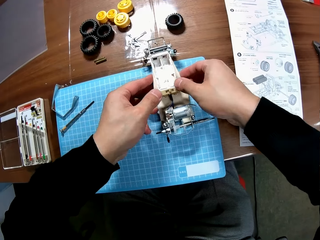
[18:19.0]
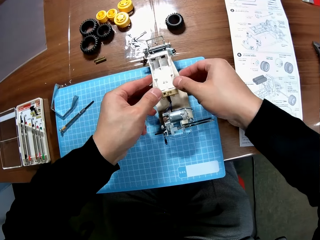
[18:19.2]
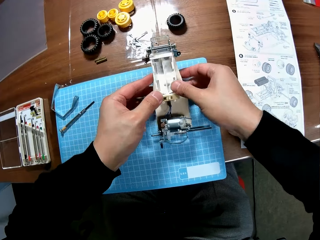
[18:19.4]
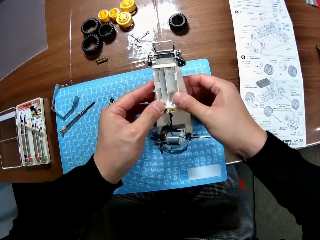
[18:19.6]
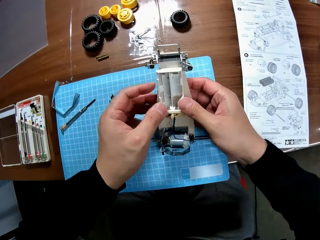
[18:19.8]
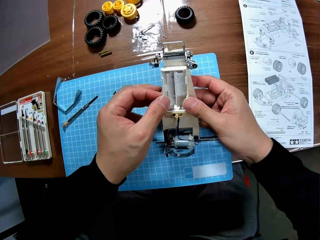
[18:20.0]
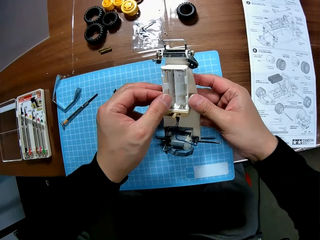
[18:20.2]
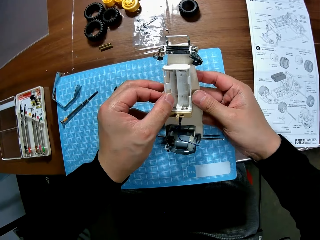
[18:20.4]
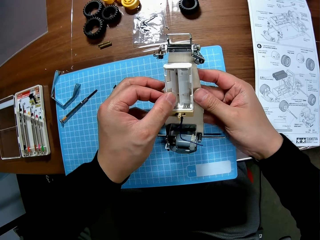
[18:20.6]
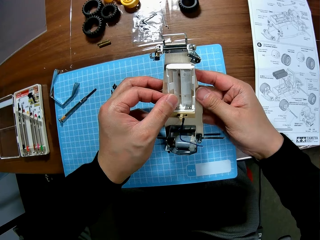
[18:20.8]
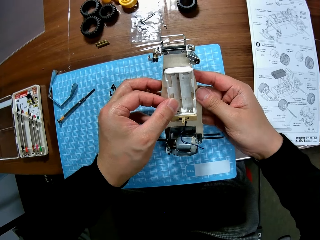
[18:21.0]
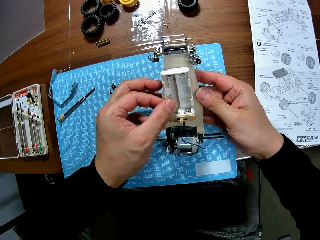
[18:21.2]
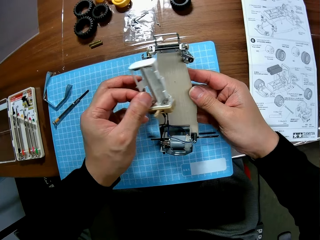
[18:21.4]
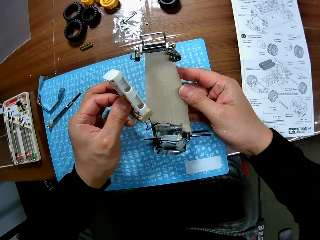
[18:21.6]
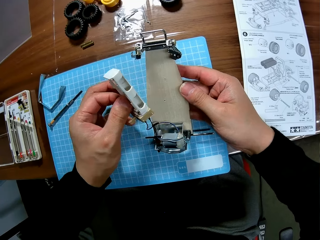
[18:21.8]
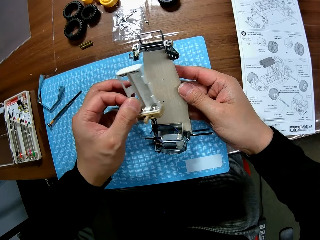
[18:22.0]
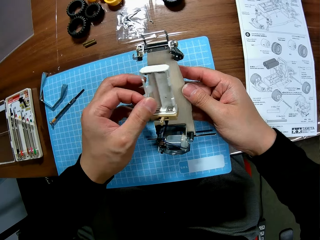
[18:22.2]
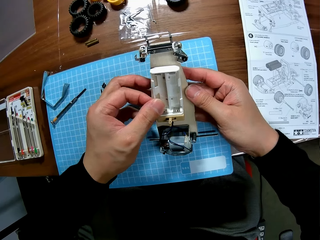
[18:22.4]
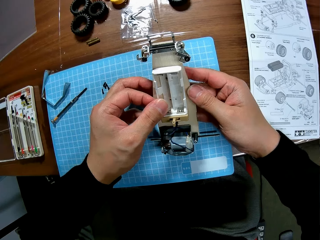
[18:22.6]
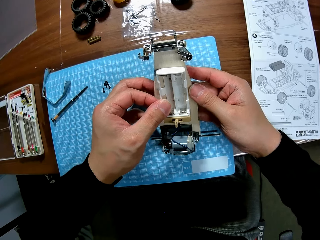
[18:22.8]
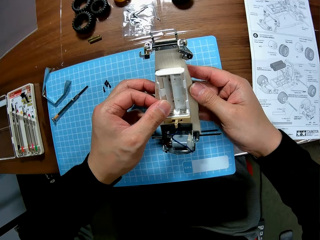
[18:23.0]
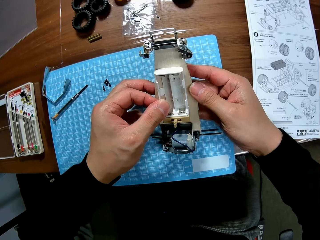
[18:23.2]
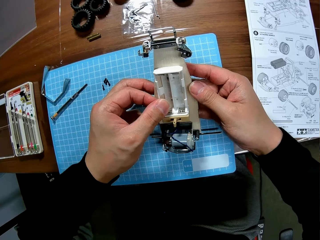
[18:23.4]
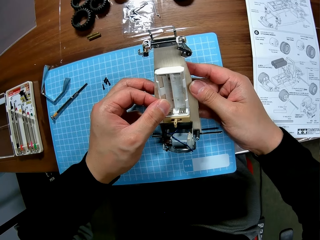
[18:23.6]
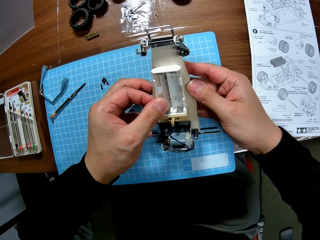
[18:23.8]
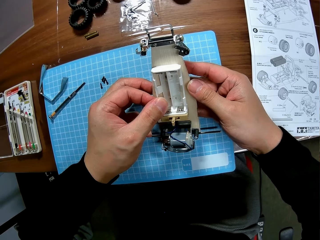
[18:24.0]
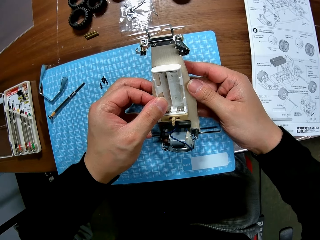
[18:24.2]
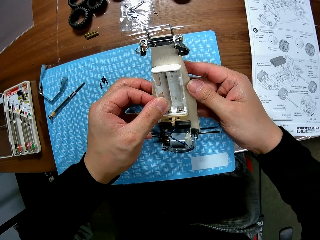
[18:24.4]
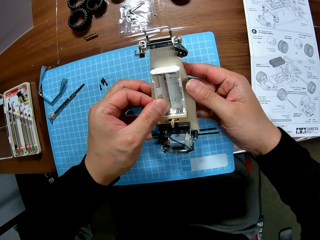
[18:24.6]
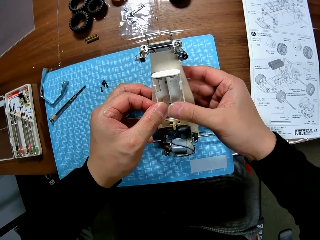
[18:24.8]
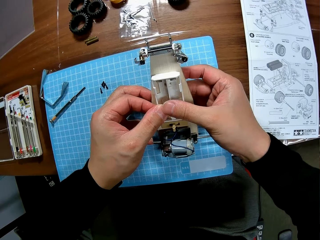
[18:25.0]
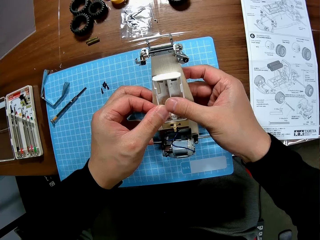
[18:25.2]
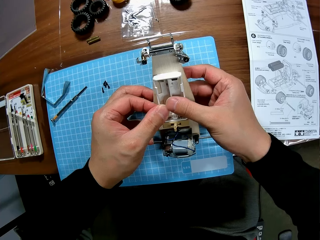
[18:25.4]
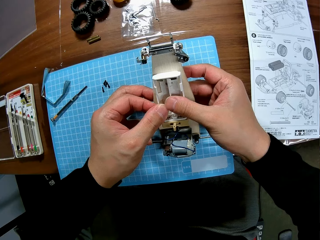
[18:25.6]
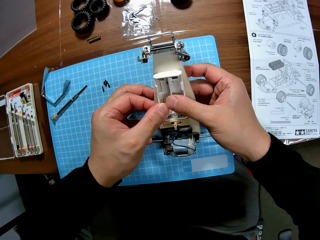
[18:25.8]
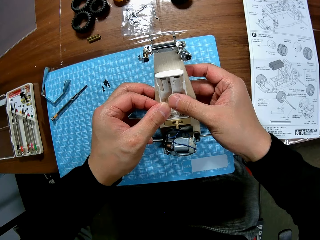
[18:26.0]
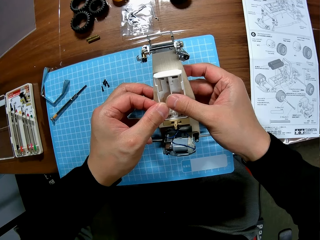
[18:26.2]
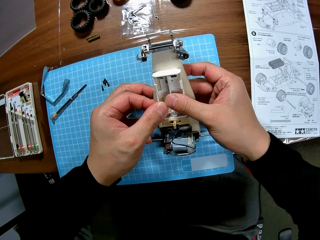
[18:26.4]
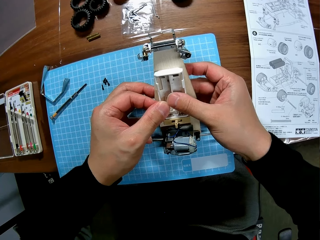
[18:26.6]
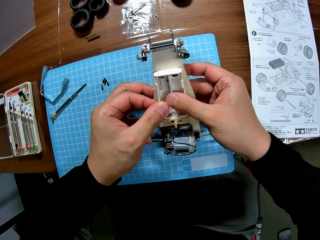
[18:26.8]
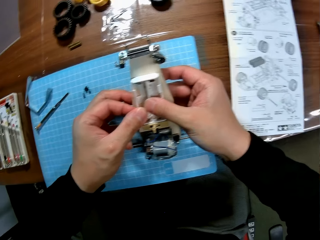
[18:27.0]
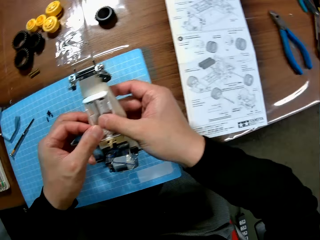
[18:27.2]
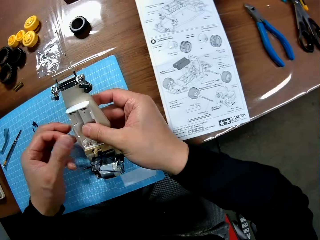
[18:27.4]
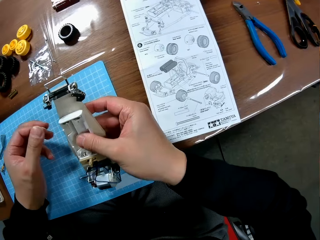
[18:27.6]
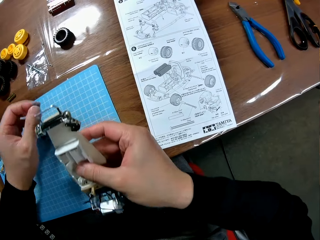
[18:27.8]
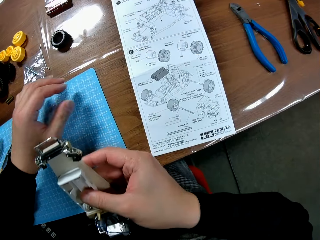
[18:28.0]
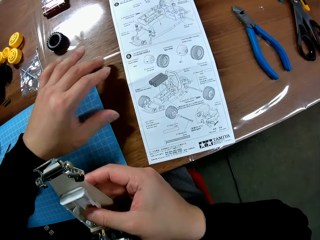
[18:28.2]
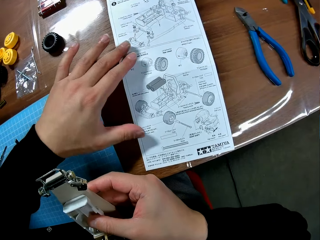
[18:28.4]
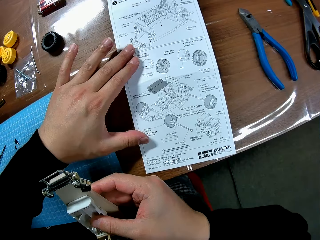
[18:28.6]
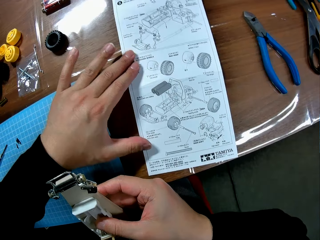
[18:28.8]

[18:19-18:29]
The camera wearer raises the car body from the table. They remove the battery box from the chassis. They return the battery box on the chassis. They hold the battery box with another hand. They remove a hand from the chassis.

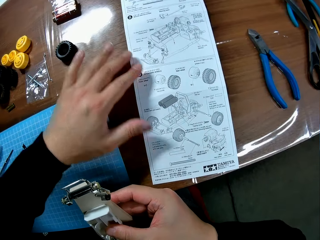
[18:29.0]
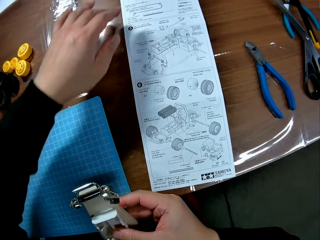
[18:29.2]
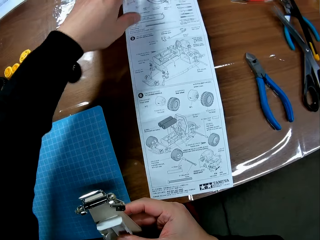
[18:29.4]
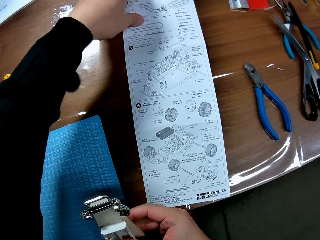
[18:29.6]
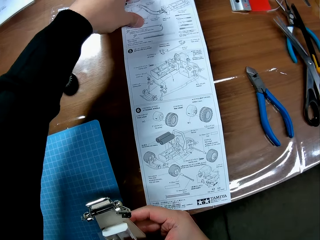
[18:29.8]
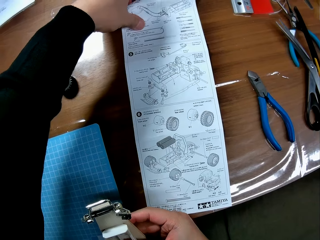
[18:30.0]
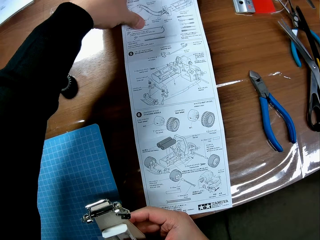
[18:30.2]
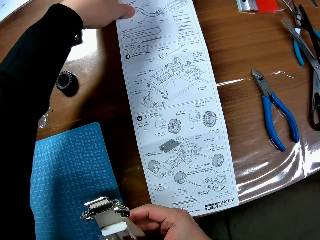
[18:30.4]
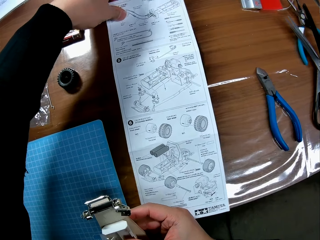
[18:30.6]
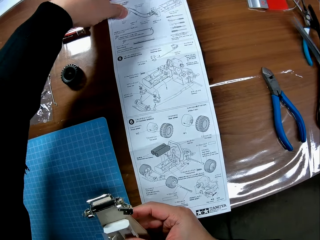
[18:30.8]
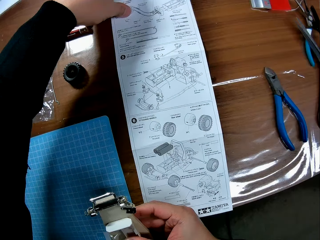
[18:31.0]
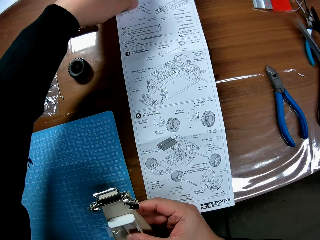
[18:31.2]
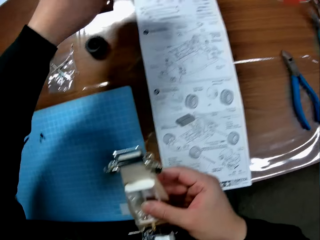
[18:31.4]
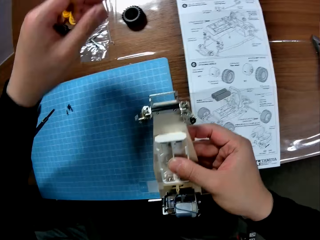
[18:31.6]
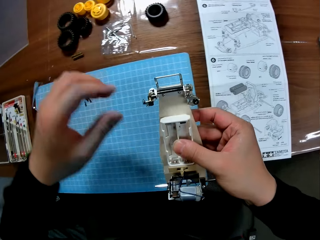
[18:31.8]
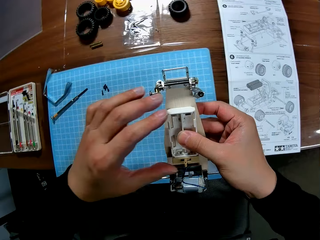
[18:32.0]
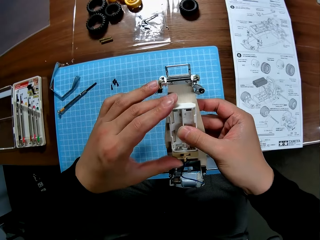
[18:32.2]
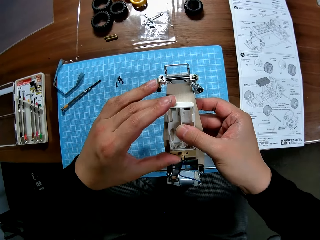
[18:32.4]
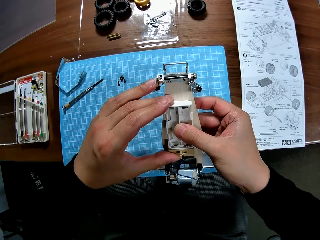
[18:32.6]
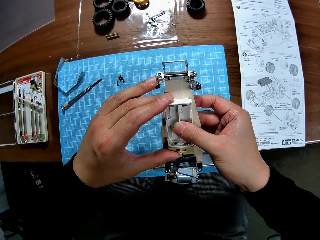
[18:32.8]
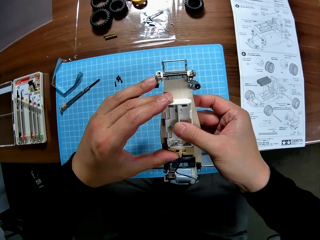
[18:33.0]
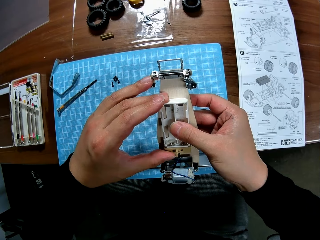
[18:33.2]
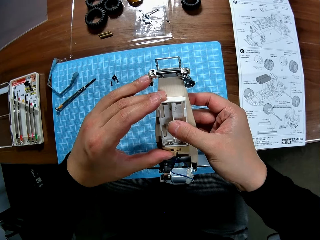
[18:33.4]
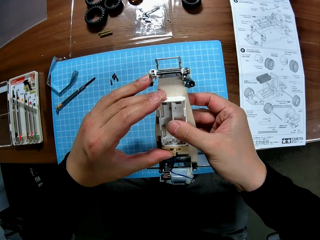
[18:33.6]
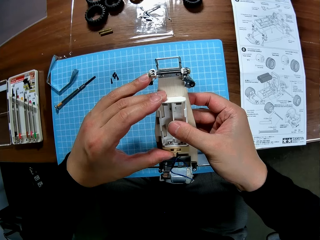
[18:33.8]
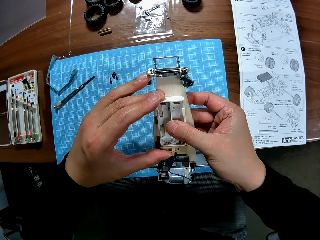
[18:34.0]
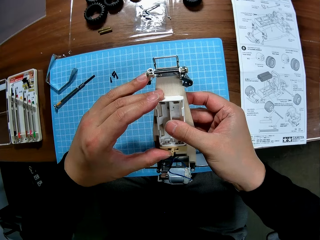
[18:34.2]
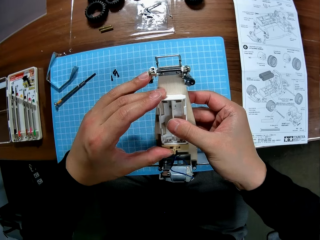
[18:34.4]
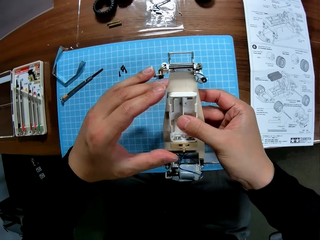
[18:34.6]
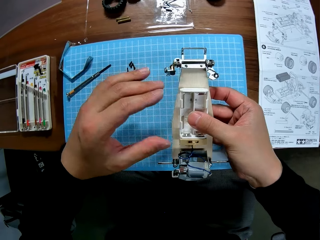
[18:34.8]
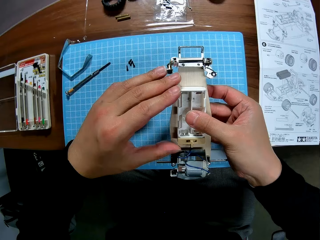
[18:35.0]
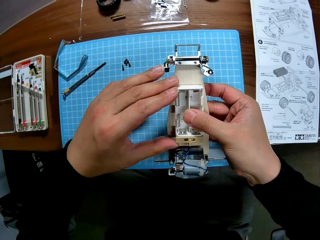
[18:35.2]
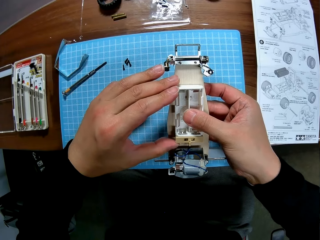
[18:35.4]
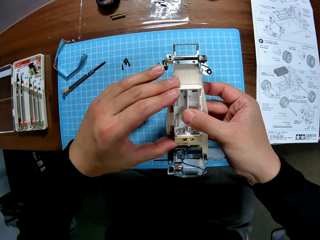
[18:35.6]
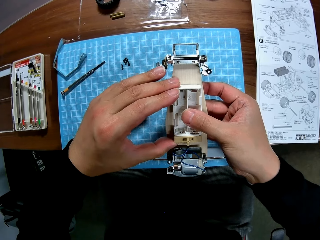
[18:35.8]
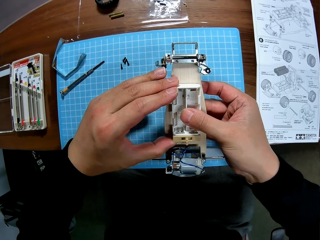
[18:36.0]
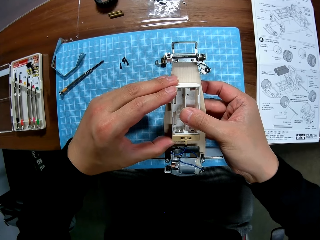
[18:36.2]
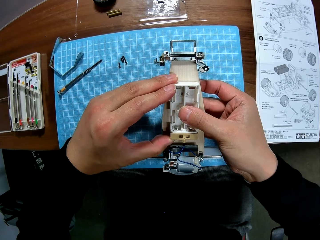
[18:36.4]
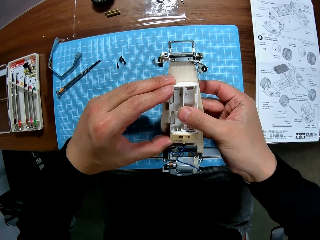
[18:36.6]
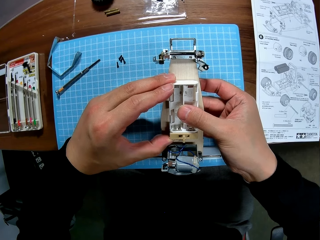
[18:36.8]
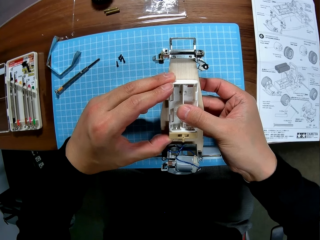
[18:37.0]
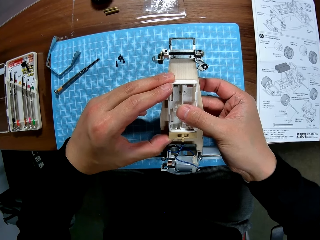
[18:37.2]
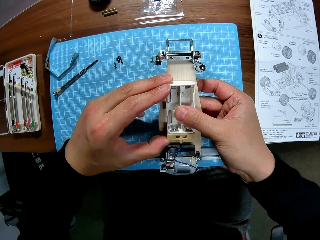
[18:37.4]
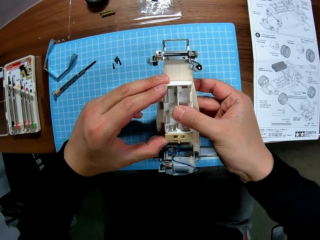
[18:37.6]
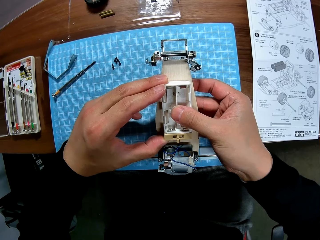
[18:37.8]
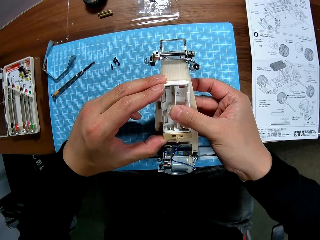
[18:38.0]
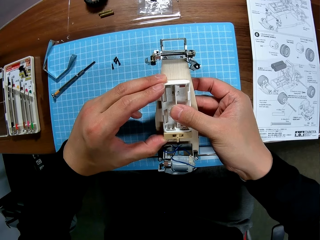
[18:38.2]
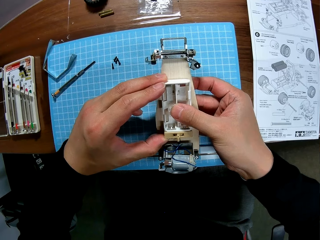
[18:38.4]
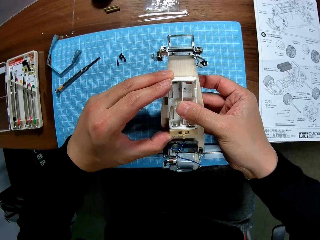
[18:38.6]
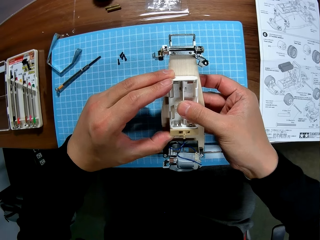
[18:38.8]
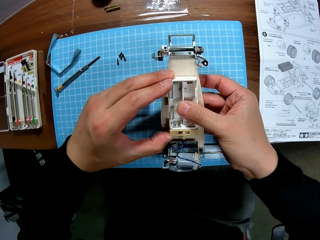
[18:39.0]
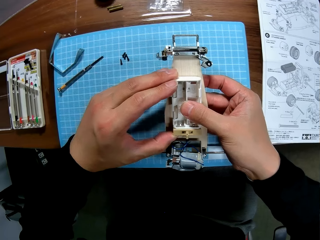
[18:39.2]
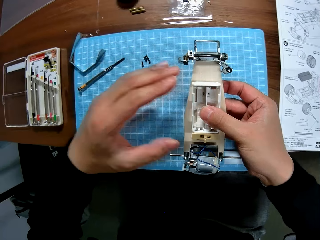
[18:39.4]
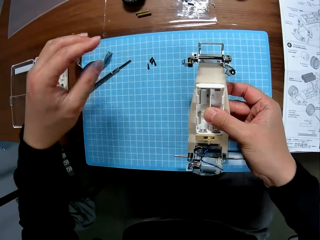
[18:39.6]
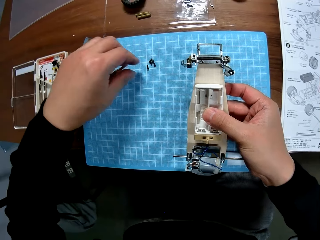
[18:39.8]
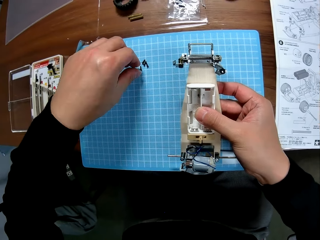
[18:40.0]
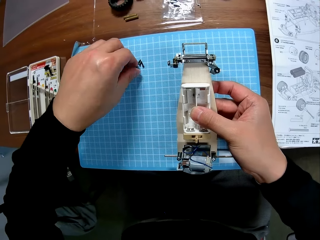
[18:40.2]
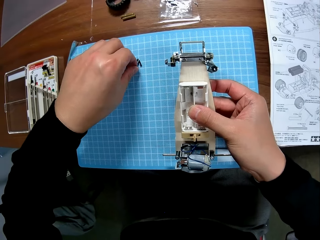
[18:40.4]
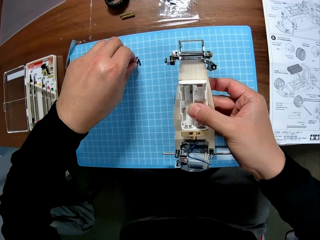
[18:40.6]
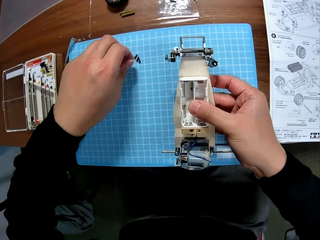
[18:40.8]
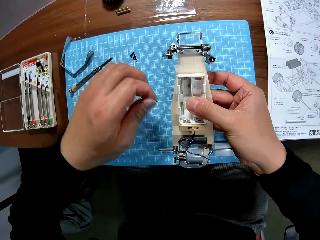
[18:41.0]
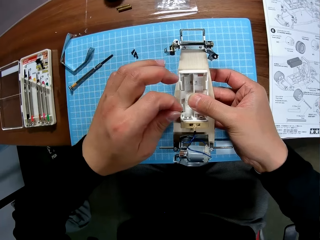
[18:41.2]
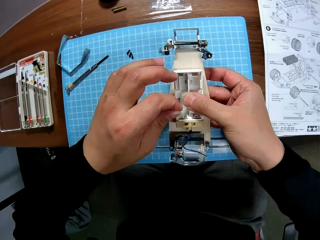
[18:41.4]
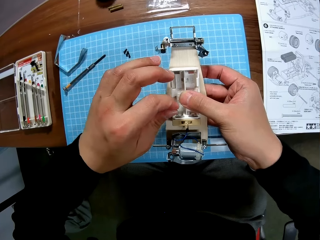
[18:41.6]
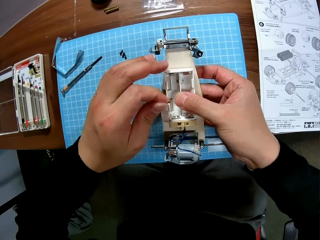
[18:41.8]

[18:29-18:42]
The camera wearer holds the manual and moves the manual closer. They align the battery box. They place the chassis properly on the body of the car. They pick a screw from the table. They bring the screw to the chassis. They put the screw in the battery box.
